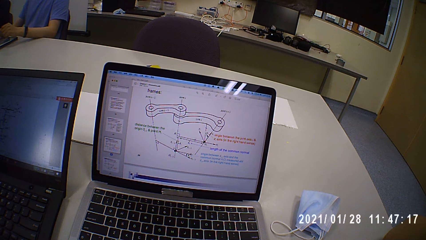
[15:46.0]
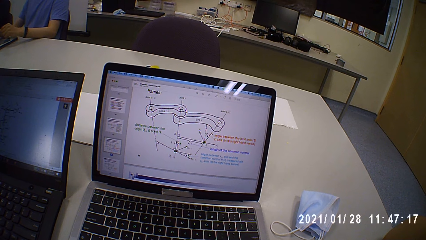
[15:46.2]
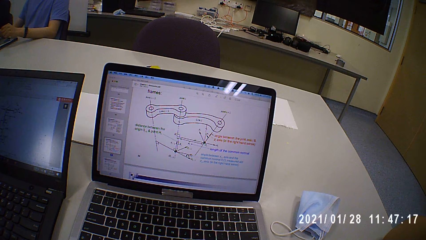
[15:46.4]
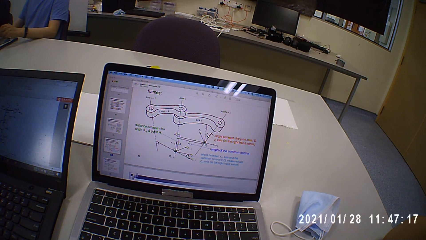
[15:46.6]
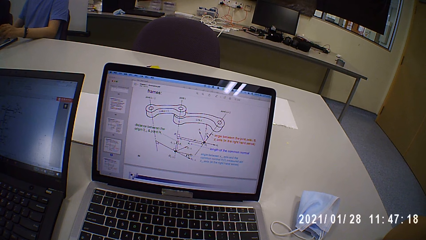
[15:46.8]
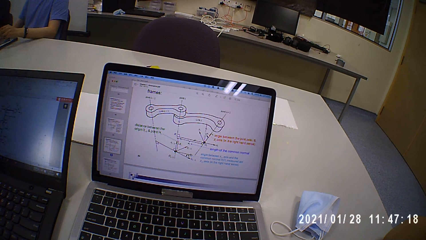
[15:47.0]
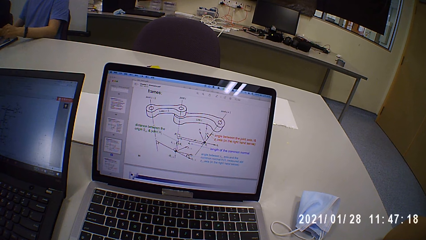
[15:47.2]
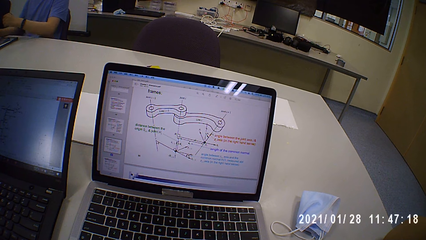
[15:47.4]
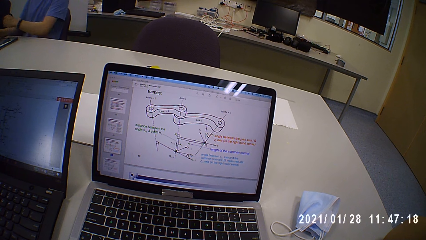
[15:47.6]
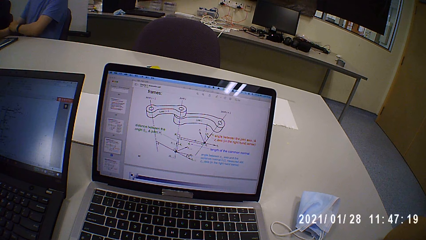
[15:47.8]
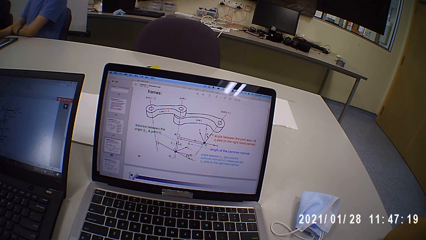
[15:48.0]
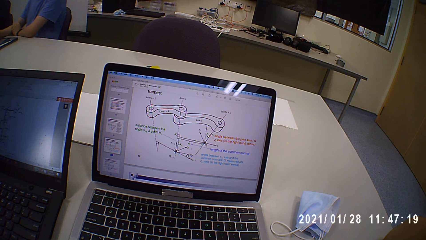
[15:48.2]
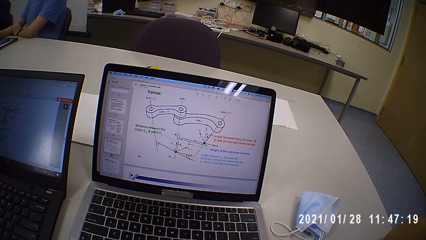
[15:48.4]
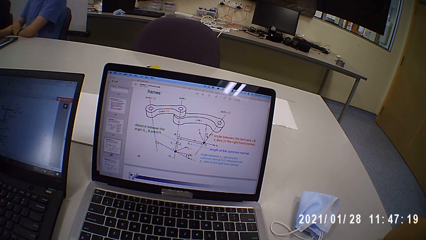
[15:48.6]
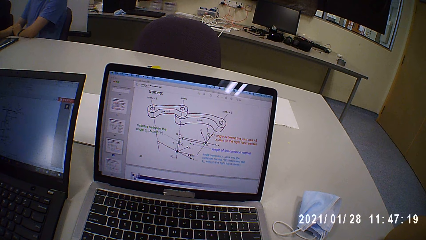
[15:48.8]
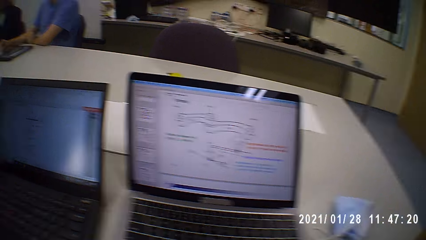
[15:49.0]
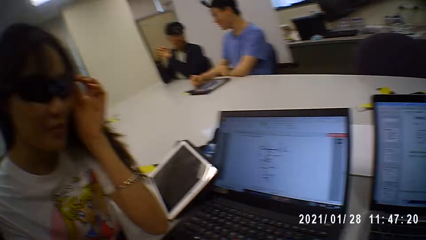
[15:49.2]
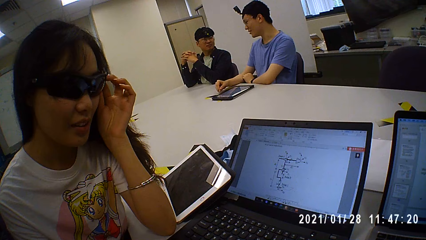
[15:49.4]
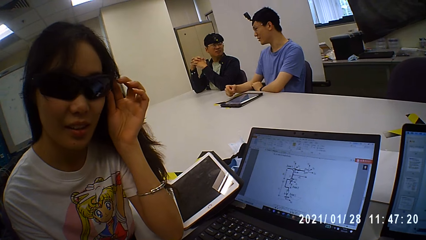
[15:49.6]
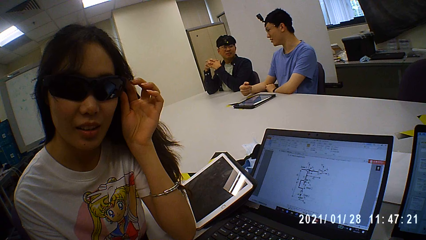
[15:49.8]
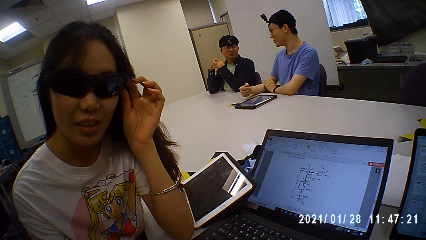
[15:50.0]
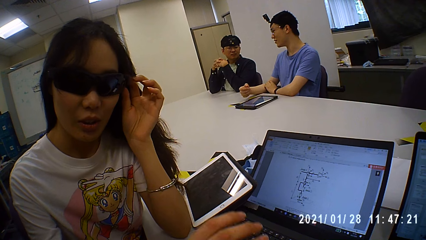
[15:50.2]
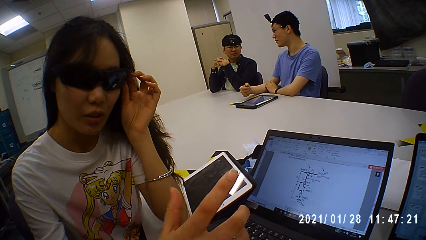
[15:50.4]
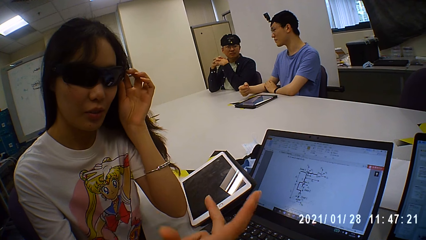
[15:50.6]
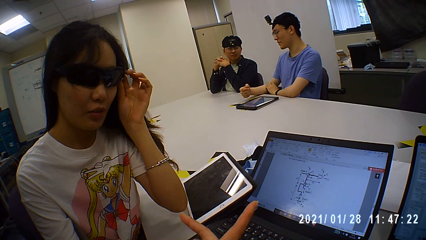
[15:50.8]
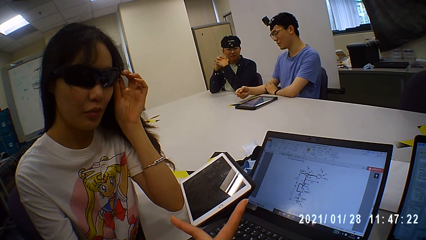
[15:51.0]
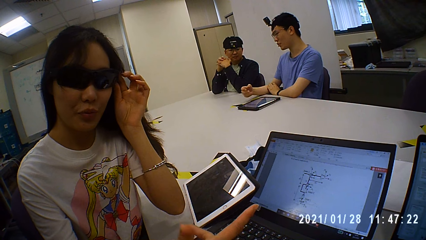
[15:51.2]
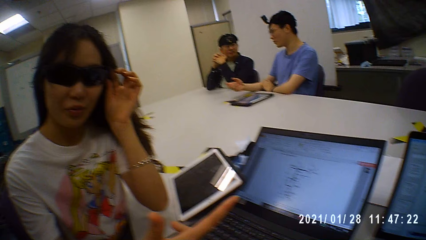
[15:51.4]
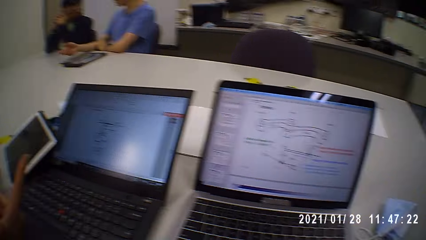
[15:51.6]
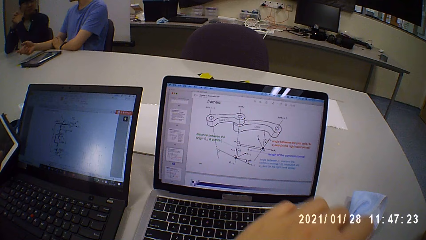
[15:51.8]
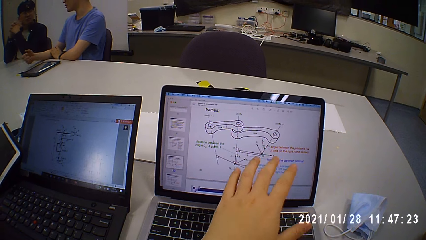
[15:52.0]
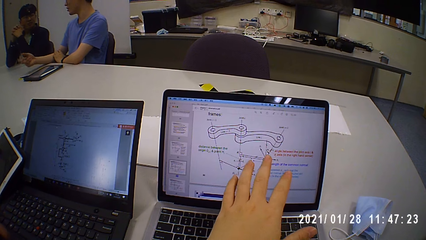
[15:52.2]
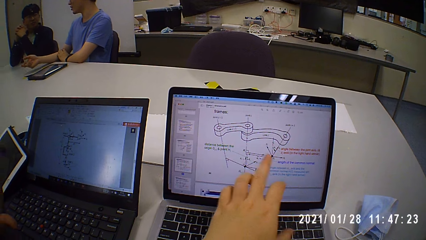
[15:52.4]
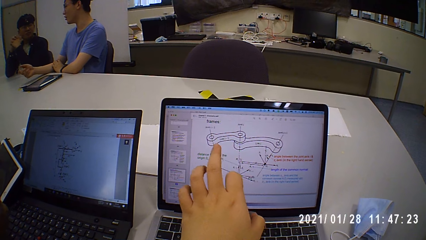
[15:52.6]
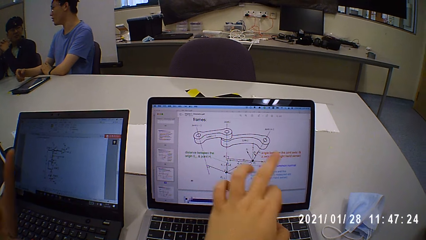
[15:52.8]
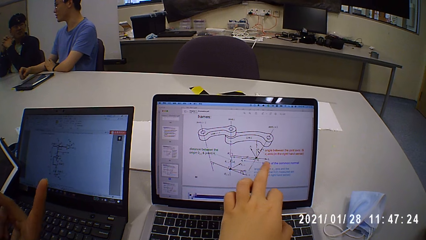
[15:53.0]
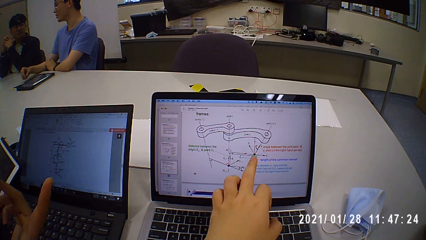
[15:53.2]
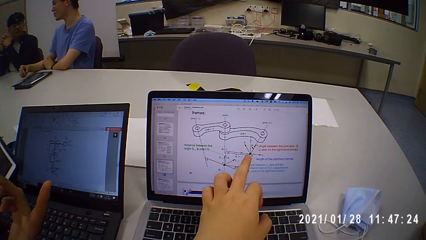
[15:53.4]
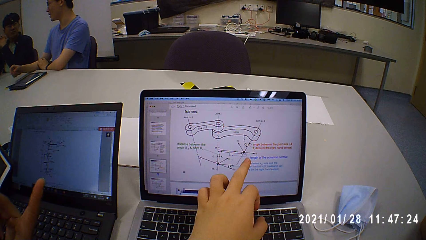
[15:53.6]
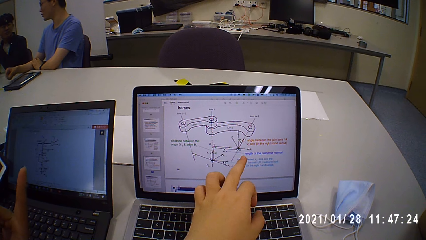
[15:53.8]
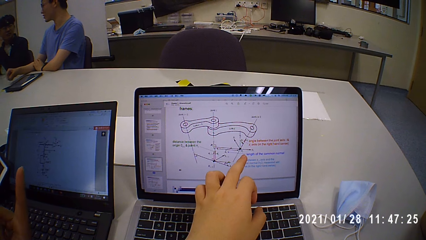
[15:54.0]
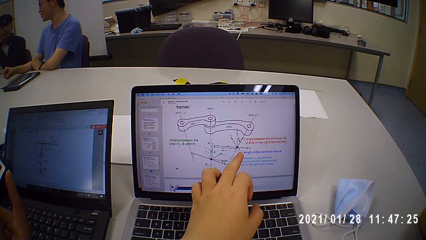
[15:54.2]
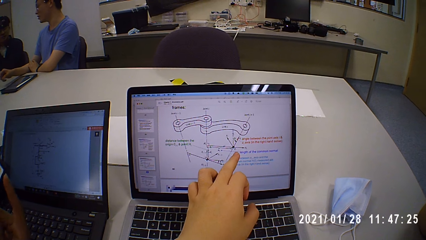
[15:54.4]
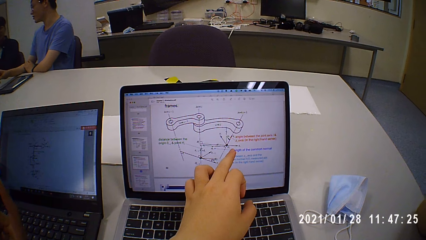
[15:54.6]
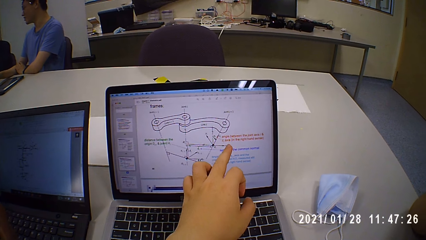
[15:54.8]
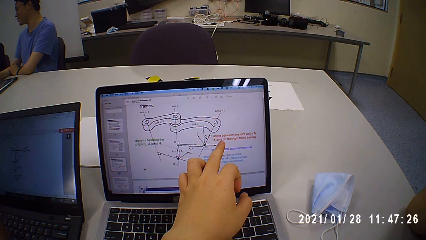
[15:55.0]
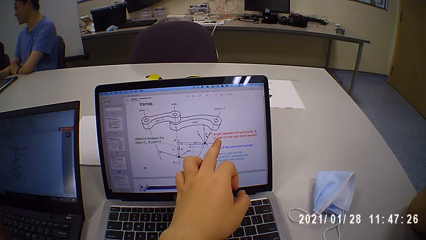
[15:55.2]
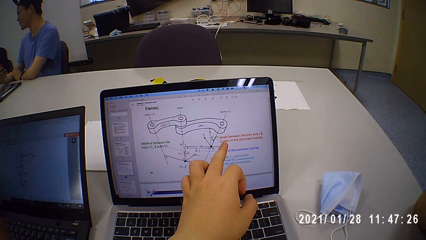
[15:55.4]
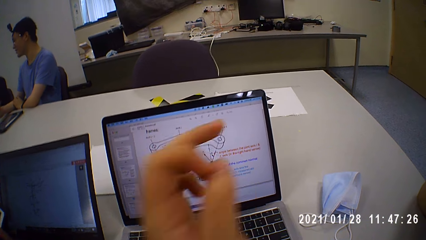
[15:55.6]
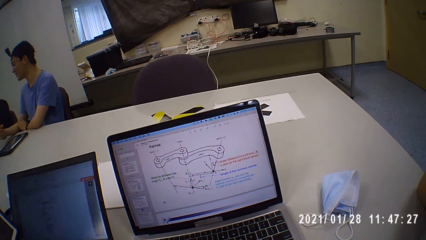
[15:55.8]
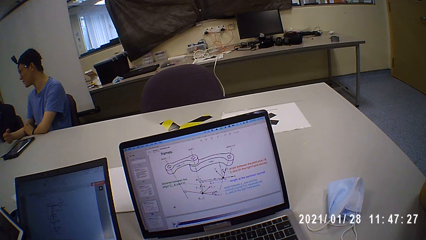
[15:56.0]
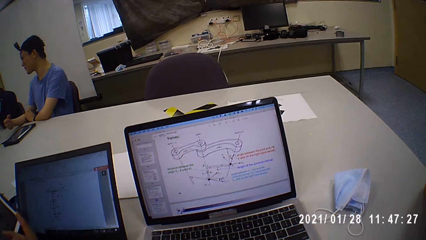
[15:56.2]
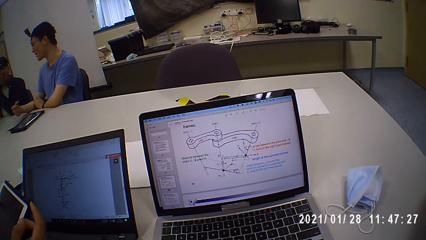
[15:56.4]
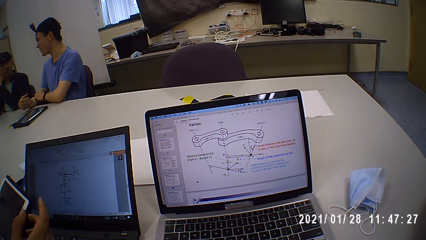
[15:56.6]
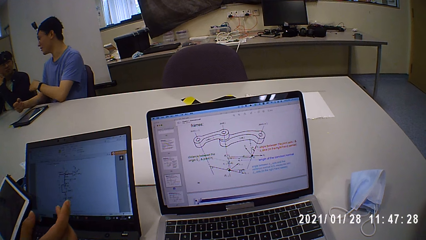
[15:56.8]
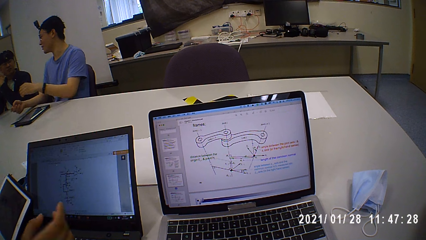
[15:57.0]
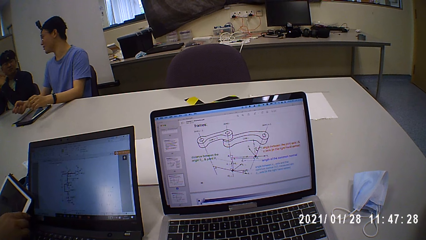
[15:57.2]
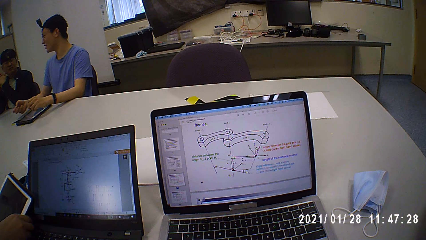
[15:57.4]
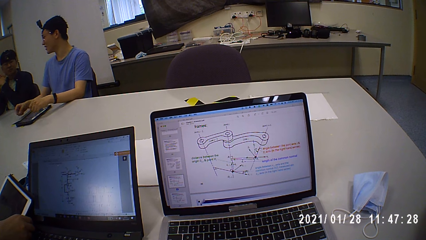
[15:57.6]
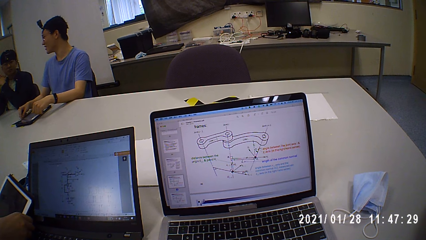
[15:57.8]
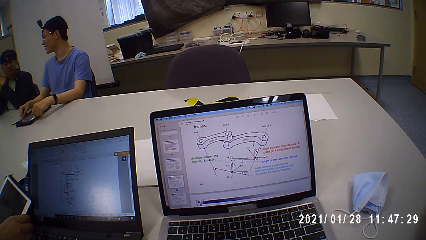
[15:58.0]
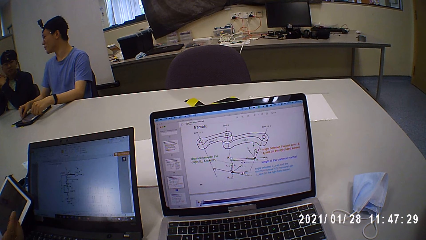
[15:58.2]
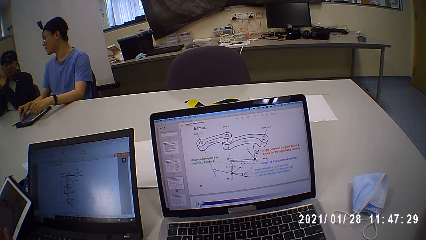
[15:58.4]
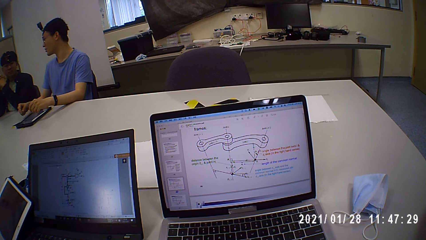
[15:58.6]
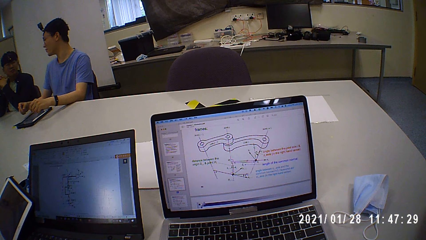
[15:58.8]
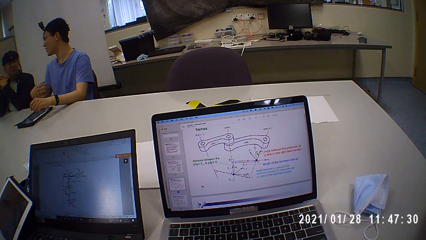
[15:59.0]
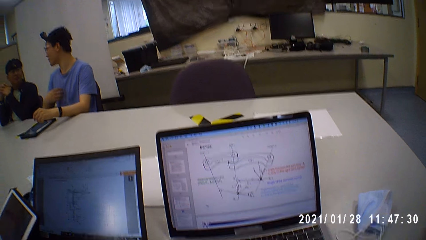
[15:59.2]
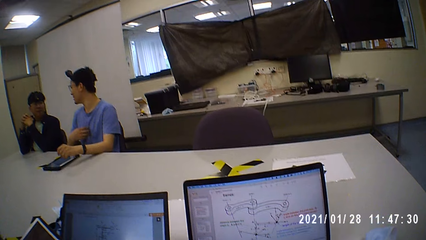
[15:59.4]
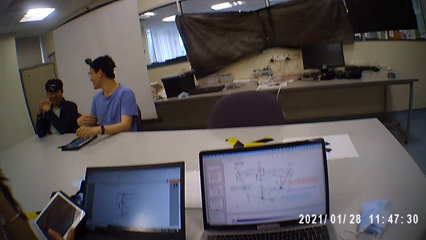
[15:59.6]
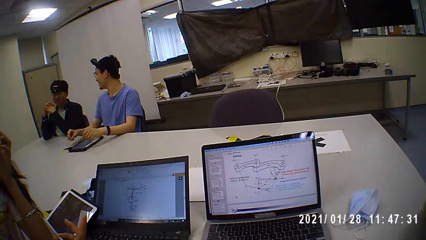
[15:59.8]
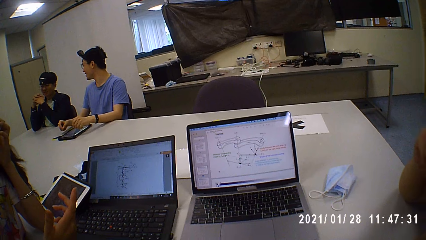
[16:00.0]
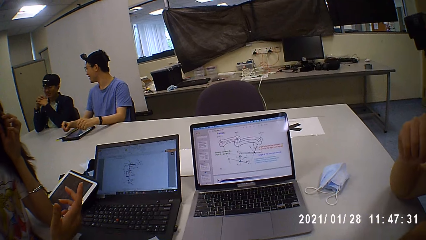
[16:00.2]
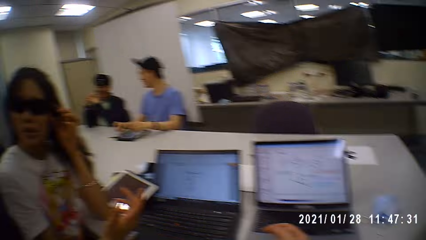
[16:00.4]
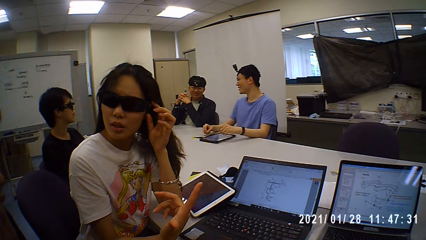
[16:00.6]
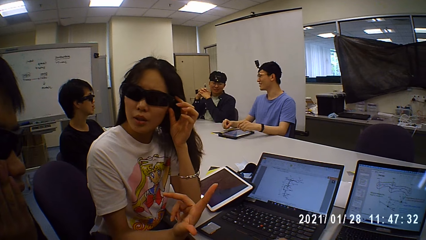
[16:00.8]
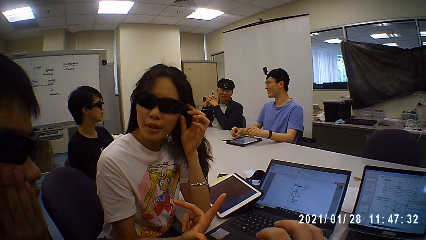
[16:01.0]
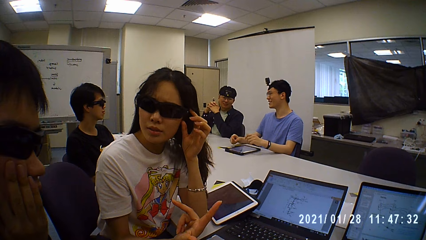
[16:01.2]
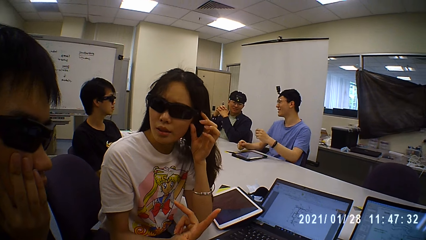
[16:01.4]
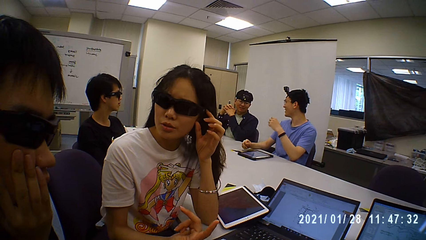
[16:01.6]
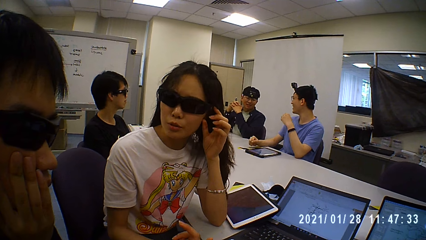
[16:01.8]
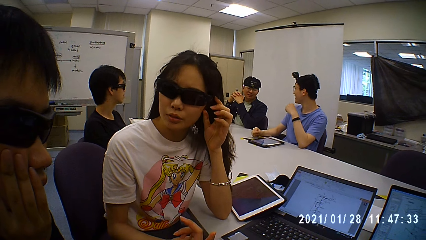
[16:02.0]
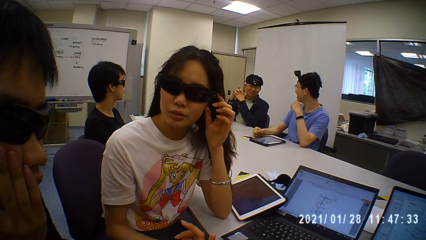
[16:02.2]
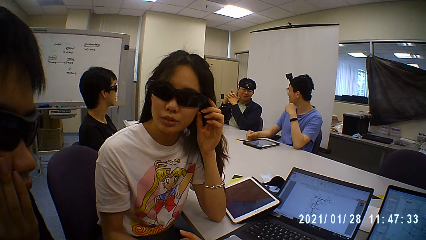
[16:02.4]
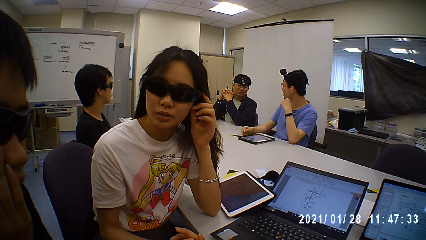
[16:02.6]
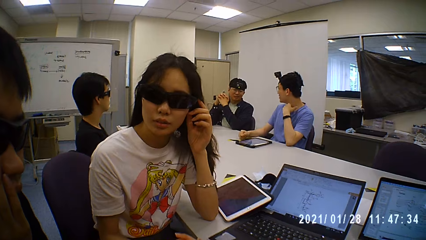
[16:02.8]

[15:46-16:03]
The camera wearer looks around. A man sways his hand. The camera wearer points at the diagram. The woman operates a tablet on the table with her right hand. Another man moves the tablet. The camera wearer looks around.
